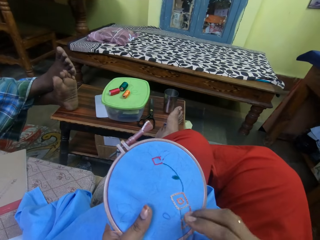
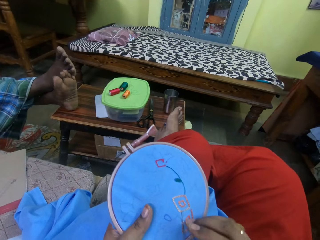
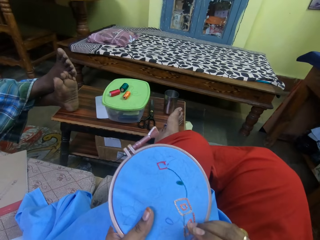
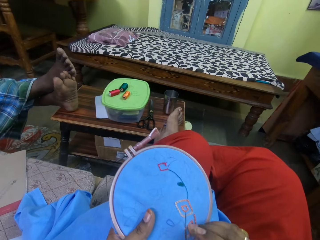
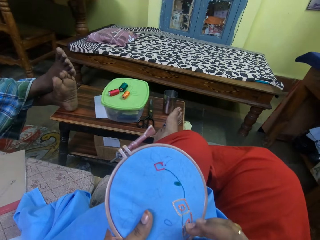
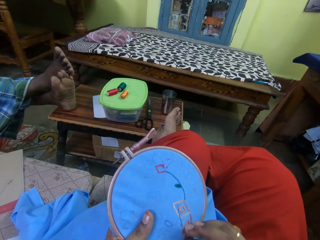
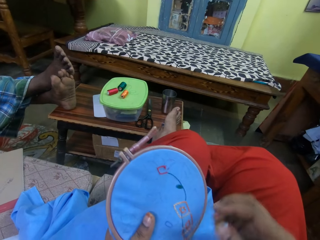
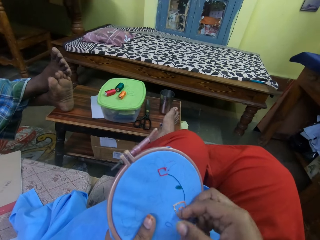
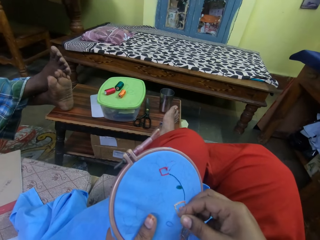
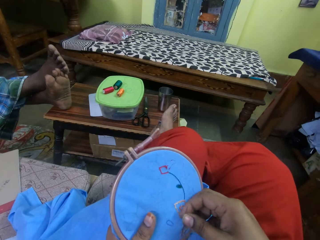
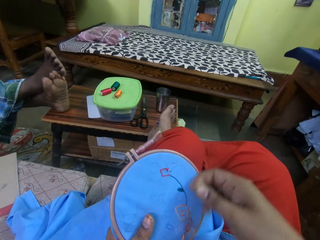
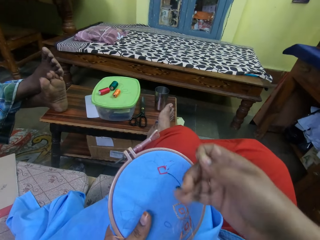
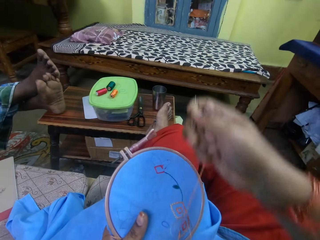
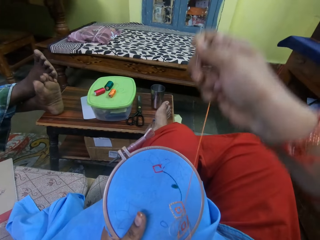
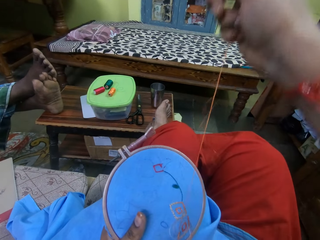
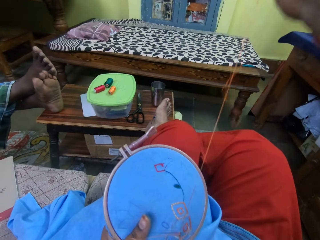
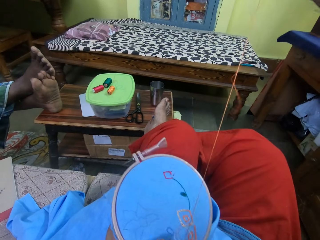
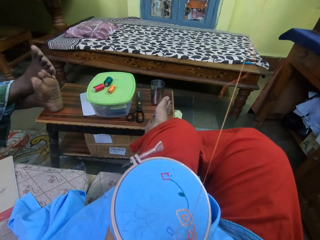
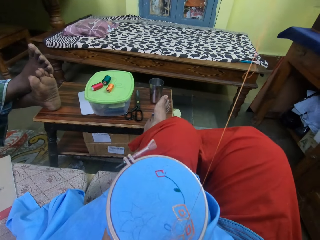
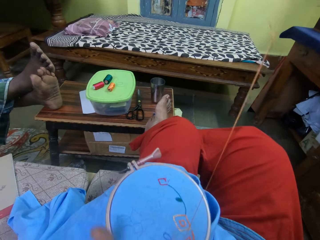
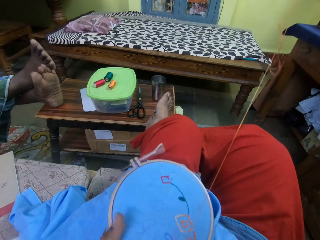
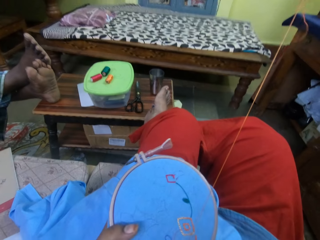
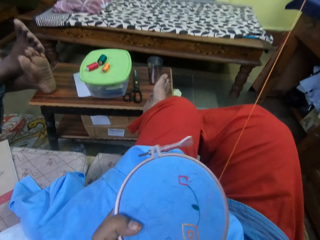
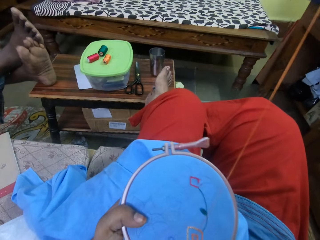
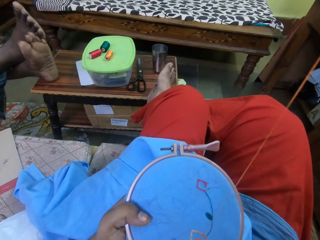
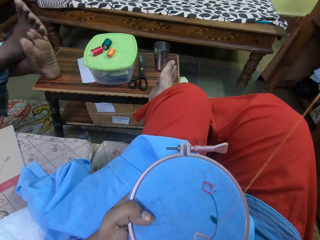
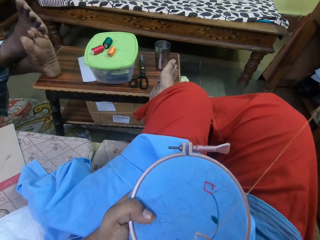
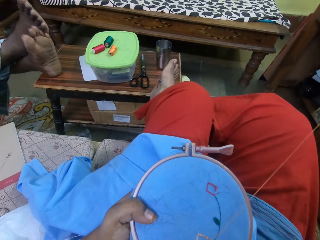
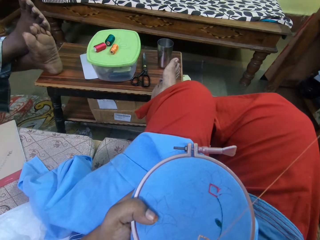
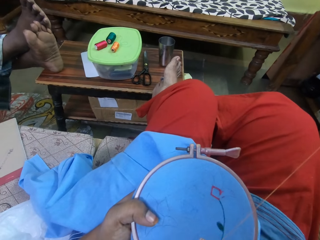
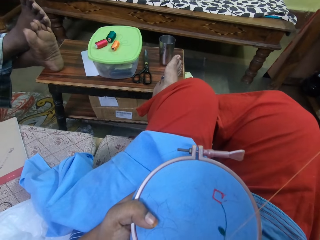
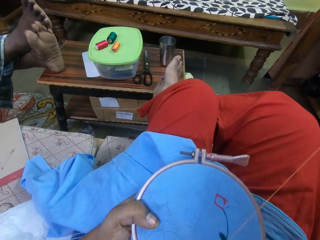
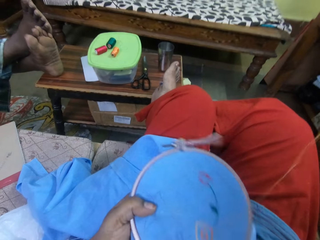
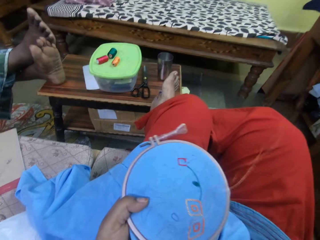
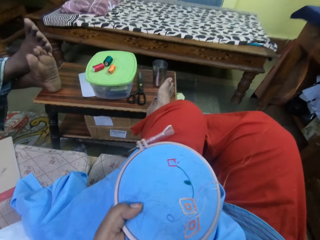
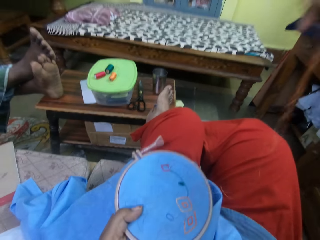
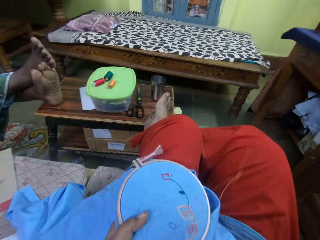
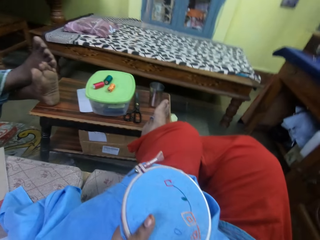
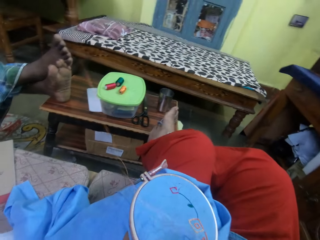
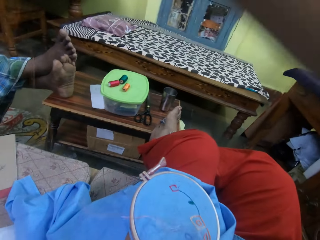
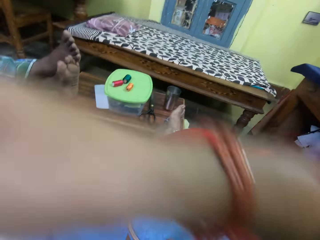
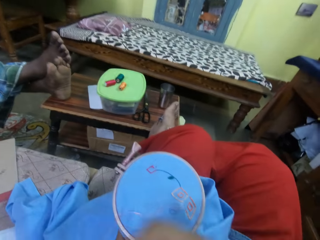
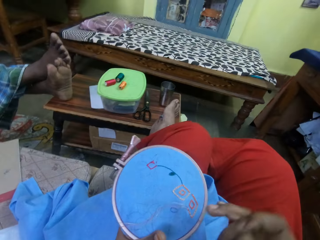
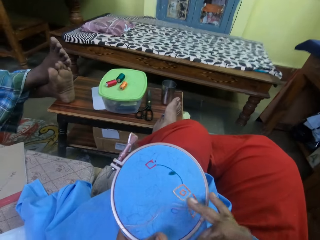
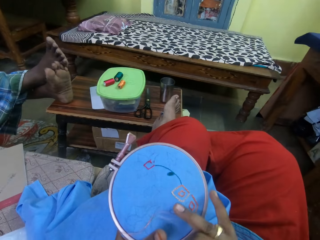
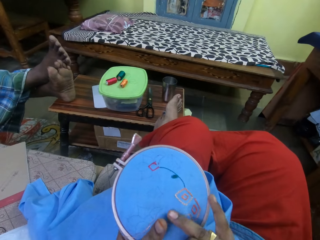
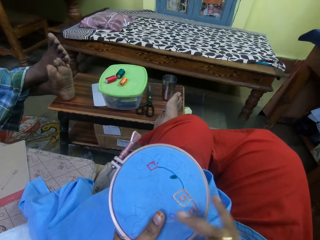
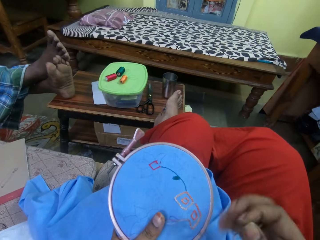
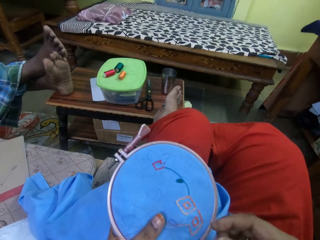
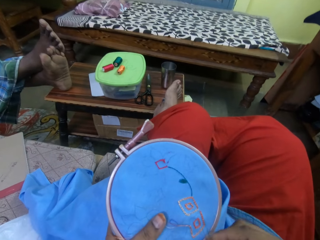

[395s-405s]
The camera wearer pulls the thread.

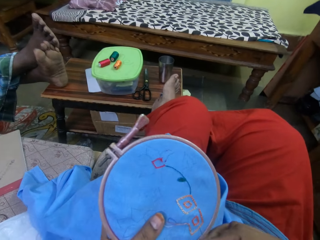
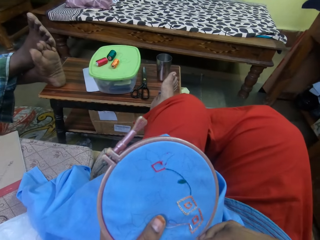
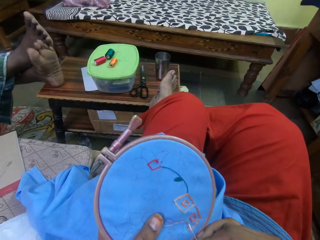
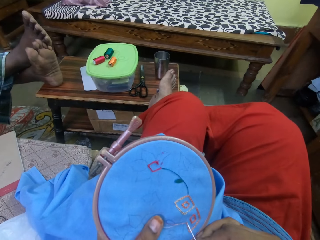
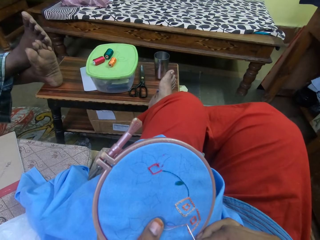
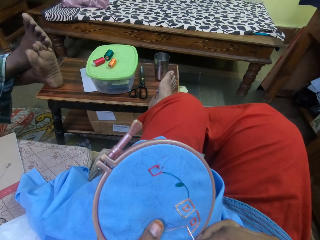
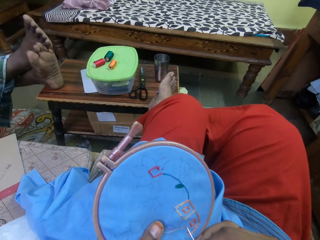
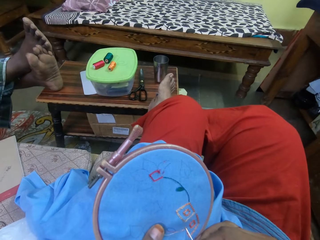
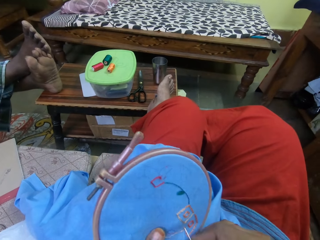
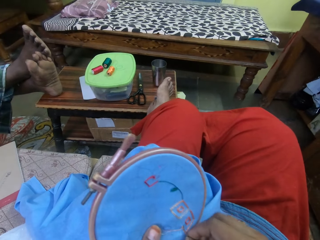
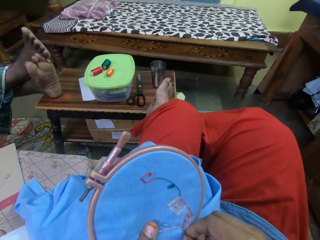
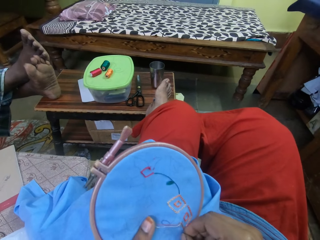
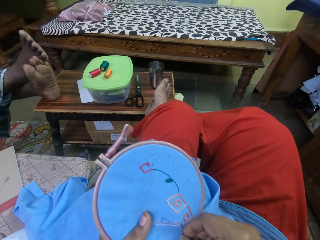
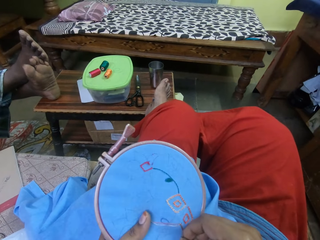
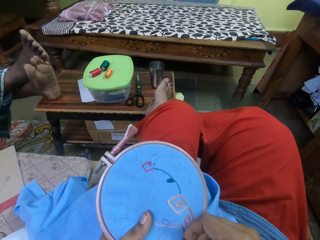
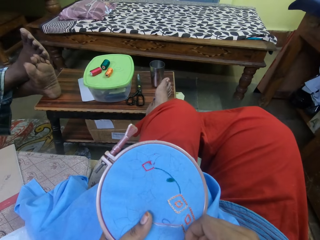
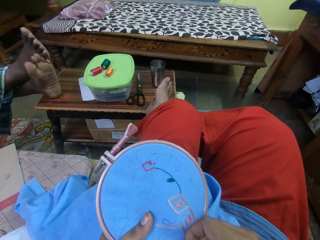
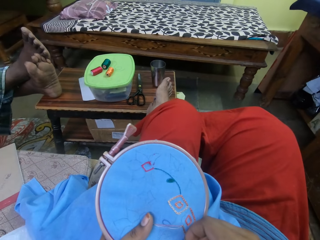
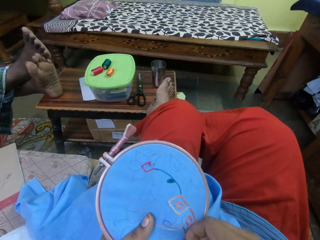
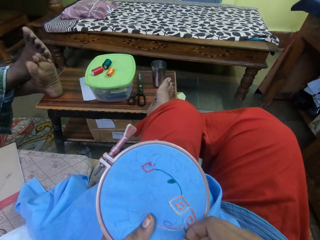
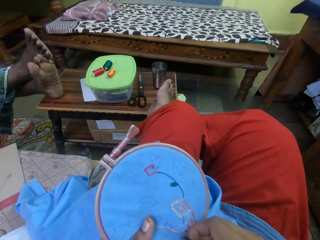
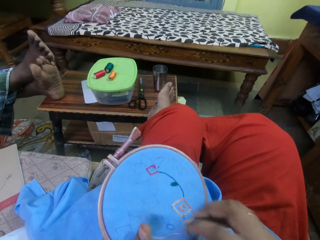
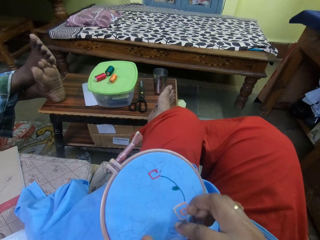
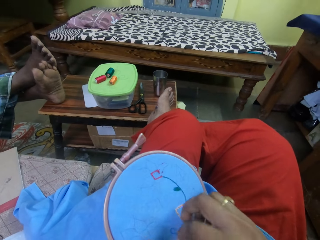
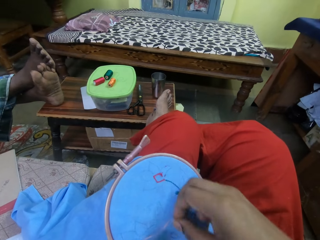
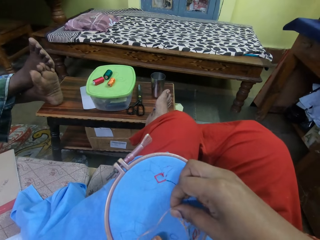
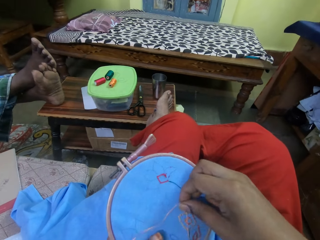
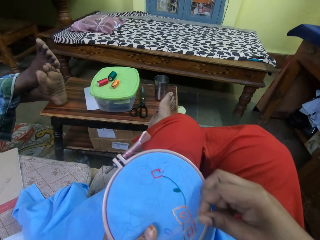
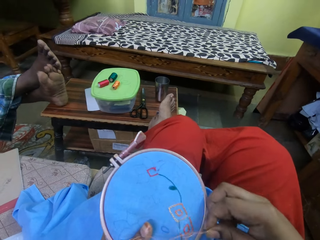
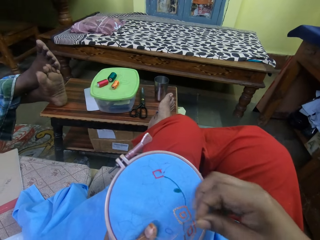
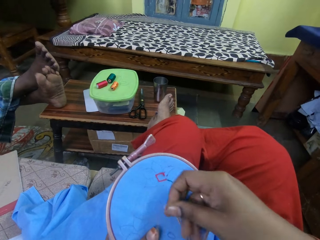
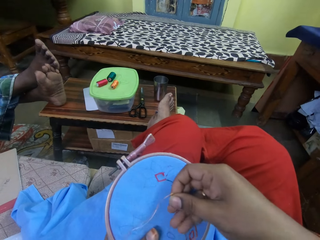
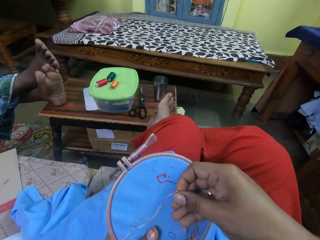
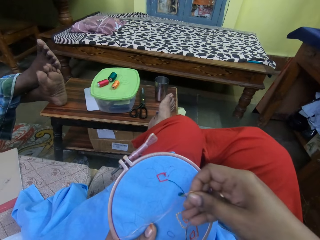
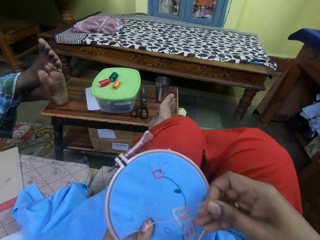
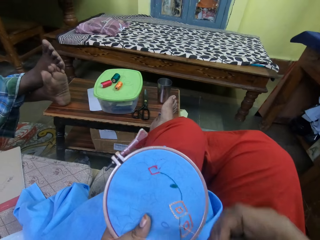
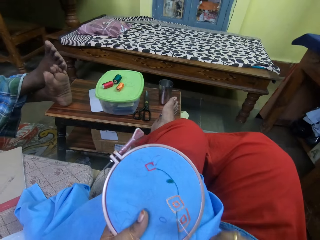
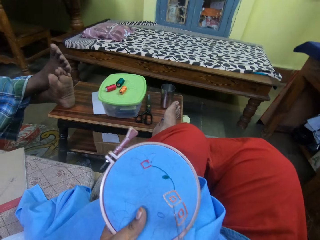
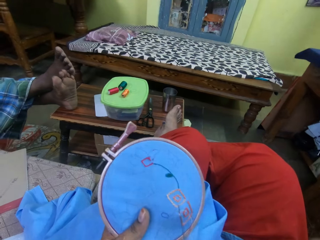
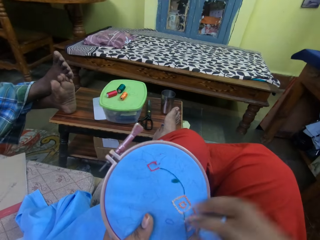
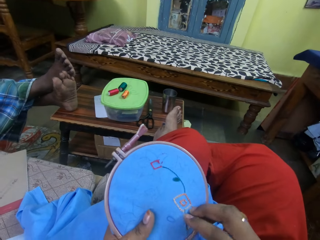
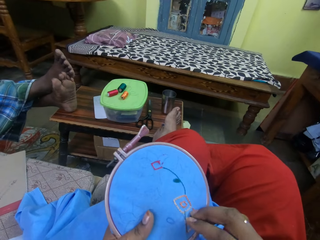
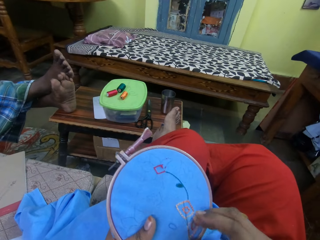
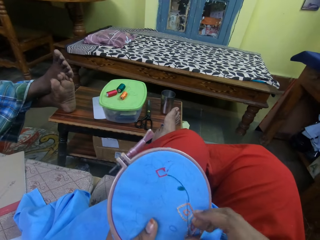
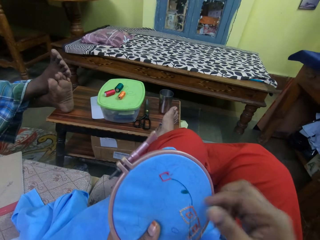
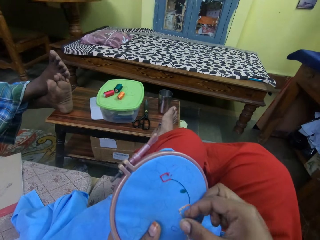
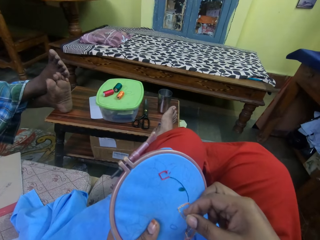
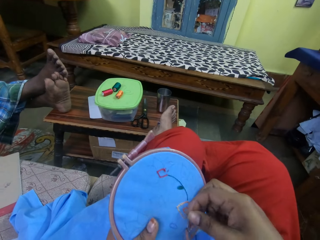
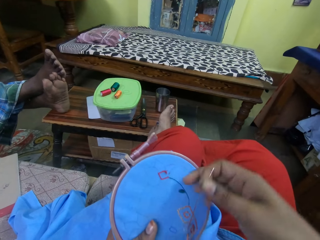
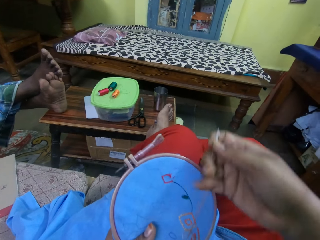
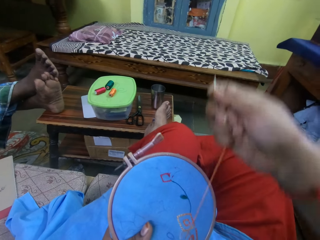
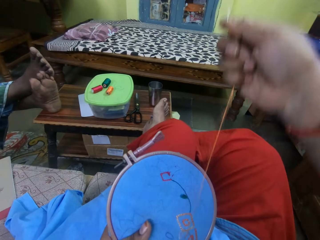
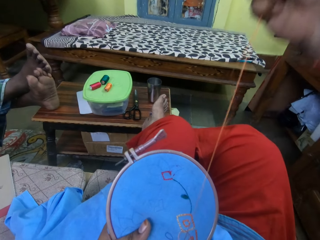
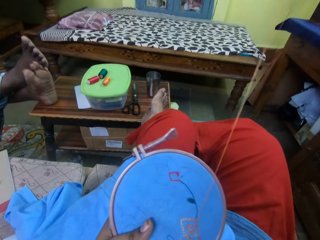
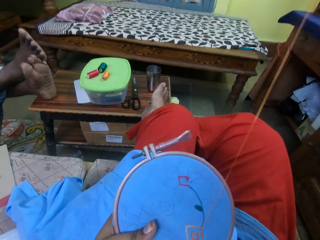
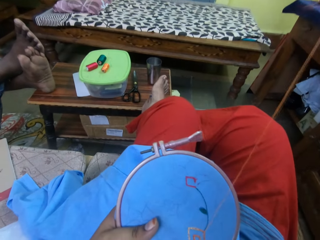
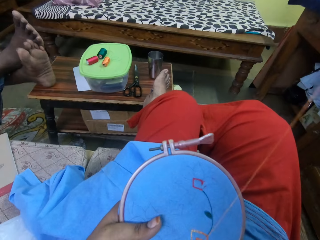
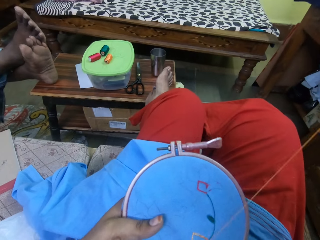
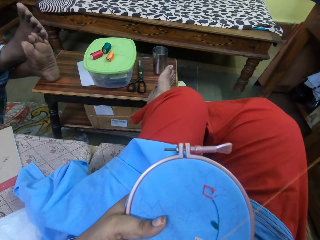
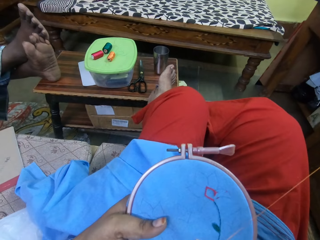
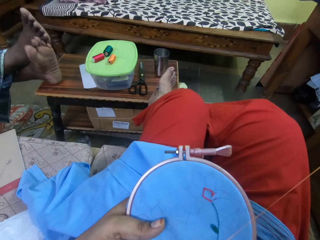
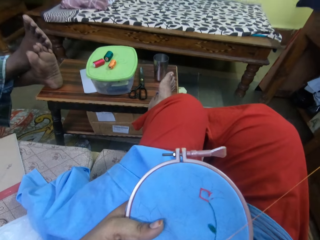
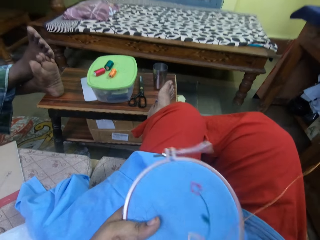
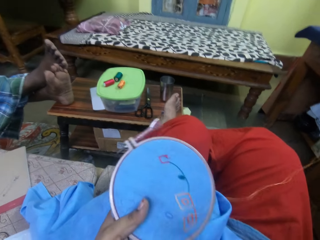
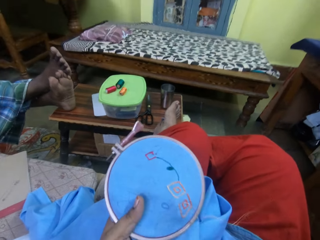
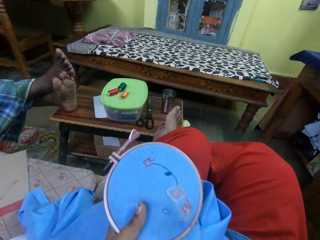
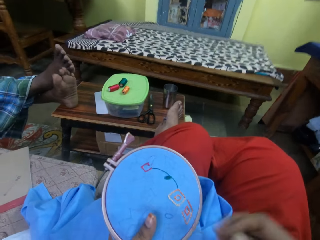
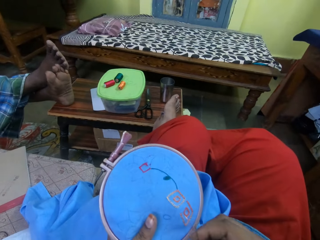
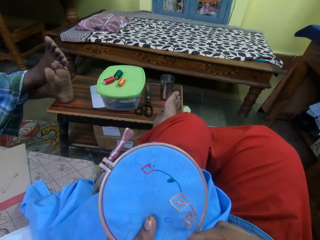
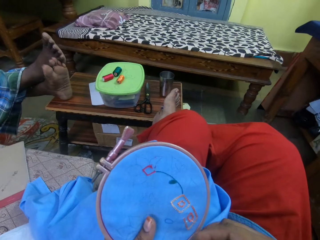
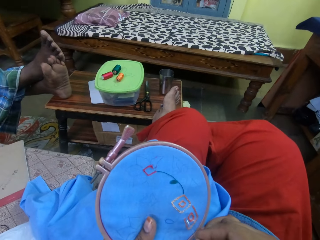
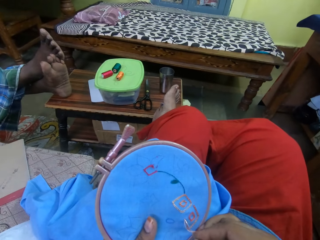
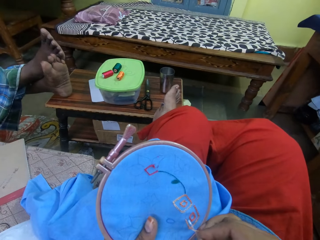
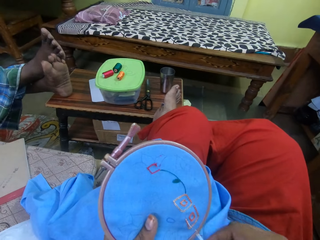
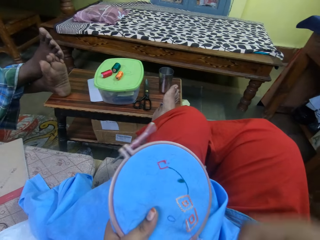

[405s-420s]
The camera wearer sews the garment and pulls the thread.
